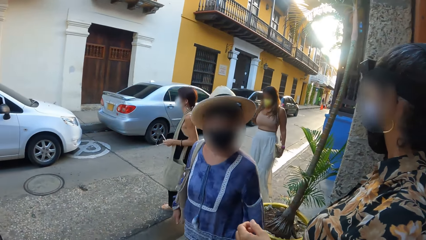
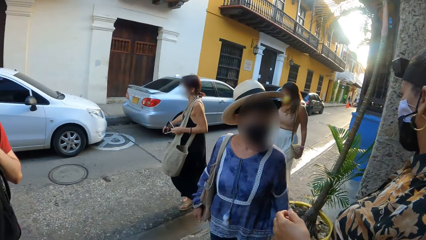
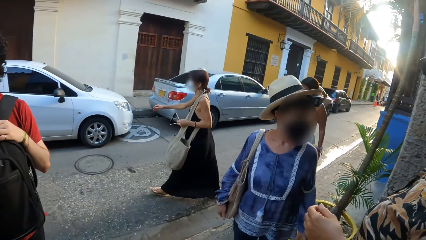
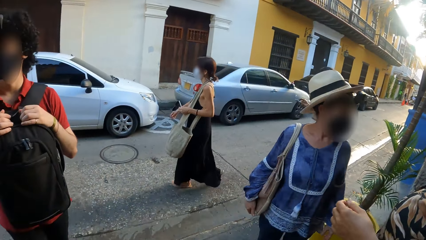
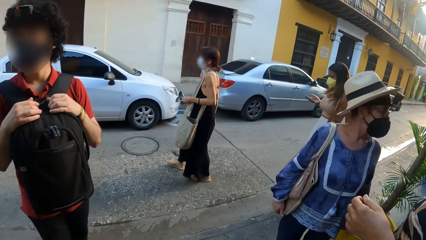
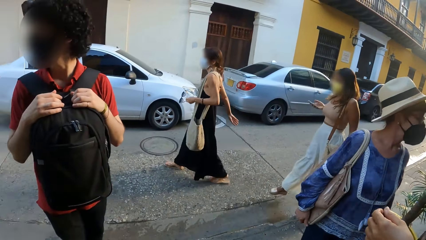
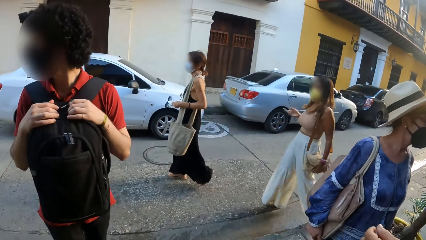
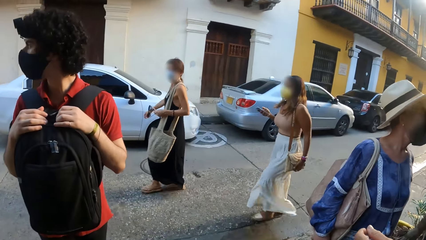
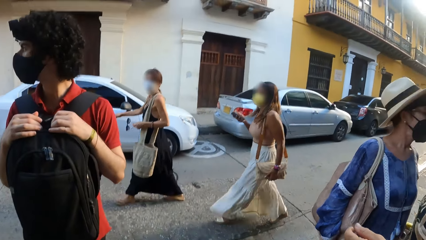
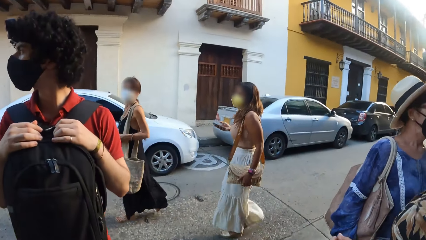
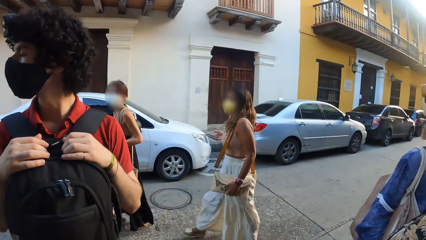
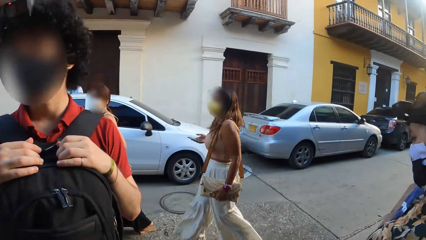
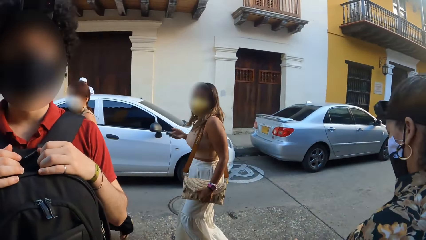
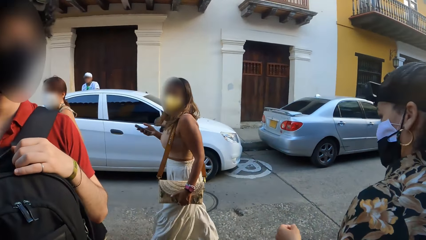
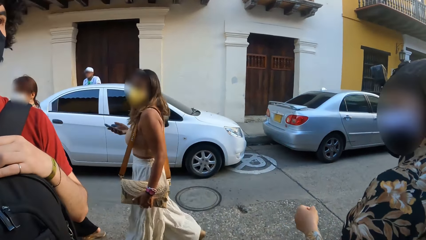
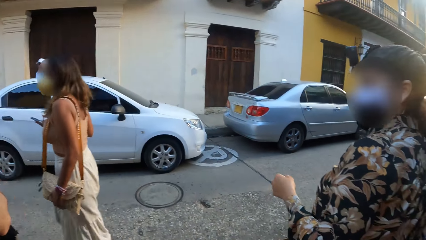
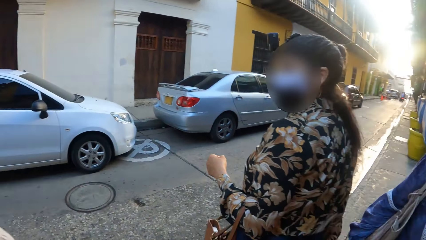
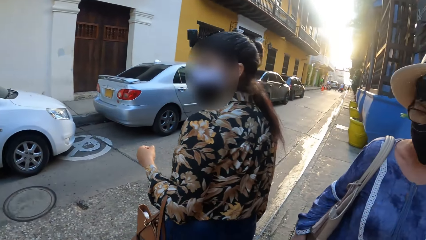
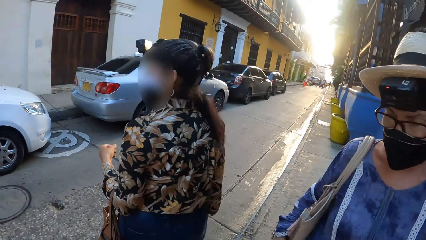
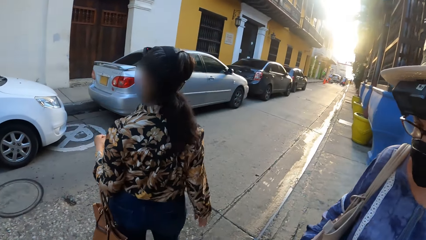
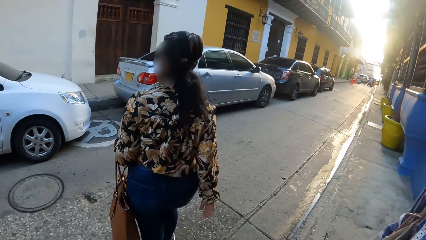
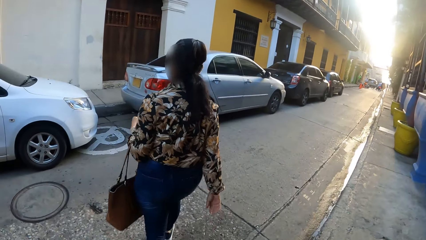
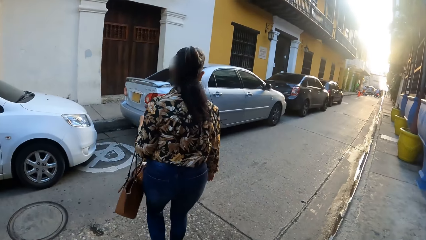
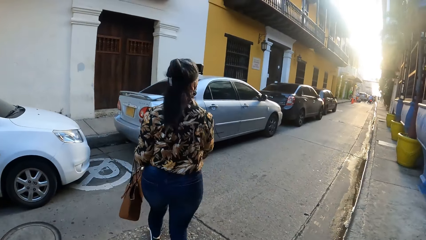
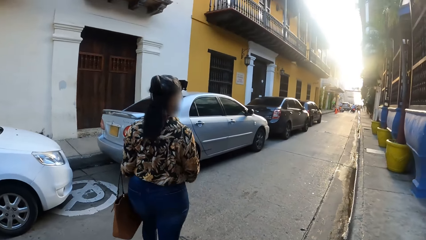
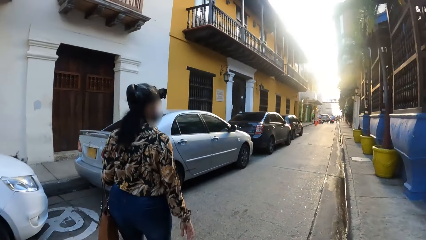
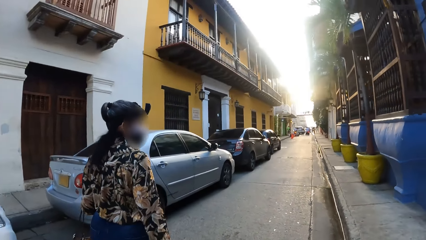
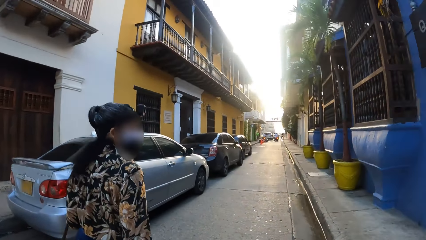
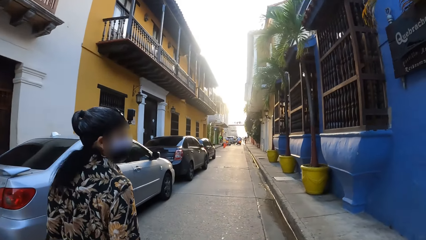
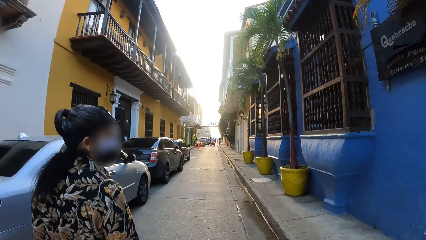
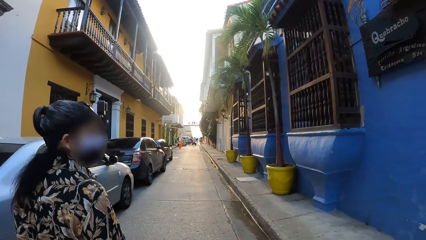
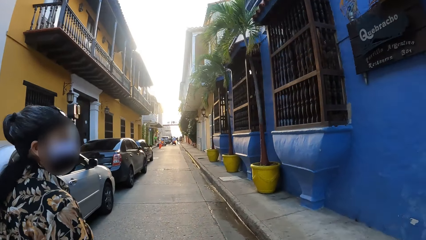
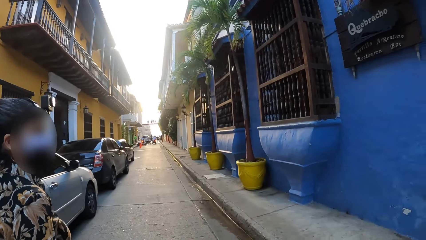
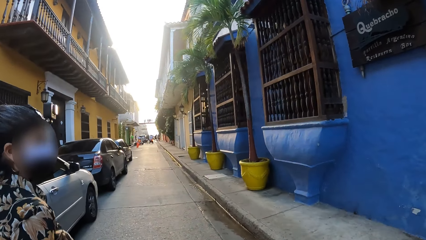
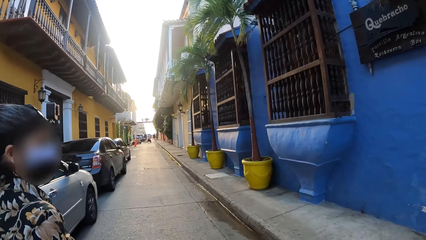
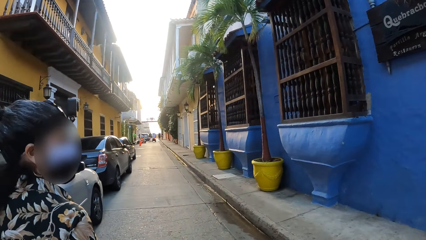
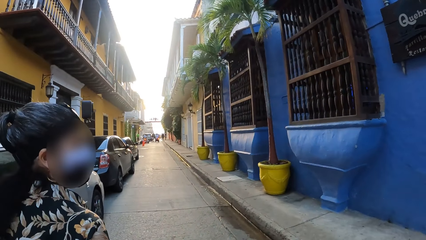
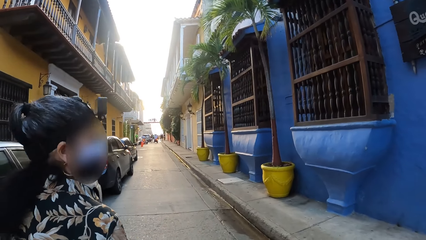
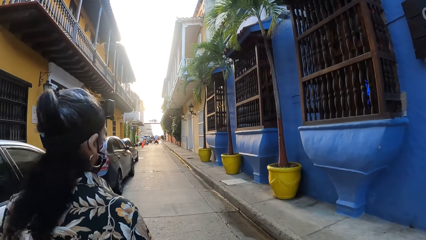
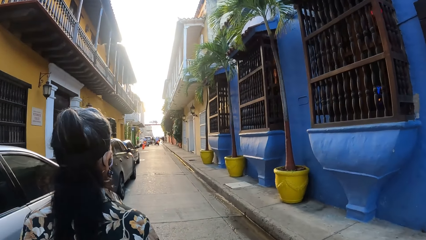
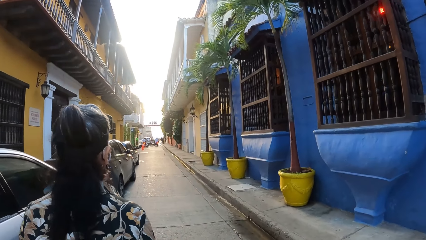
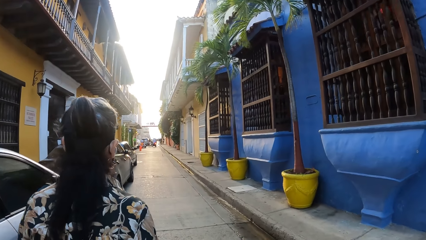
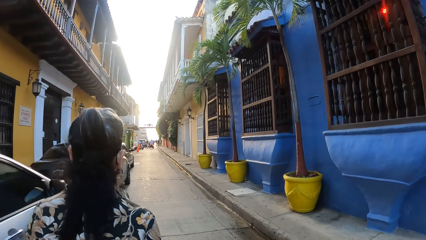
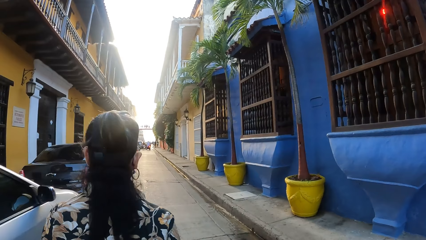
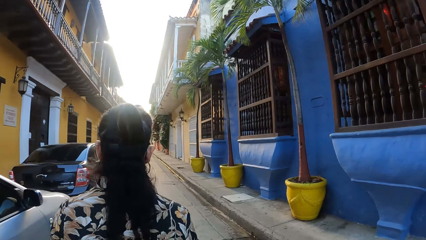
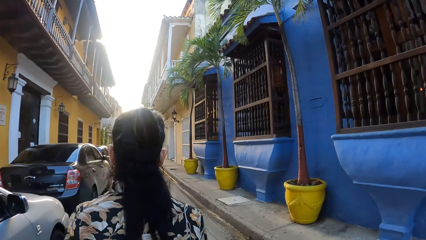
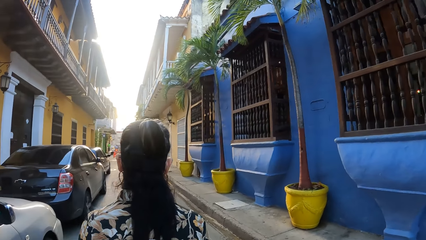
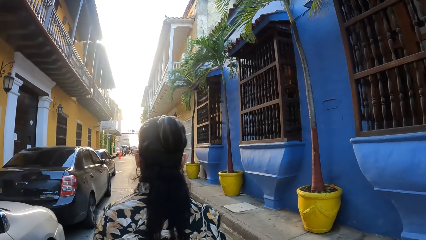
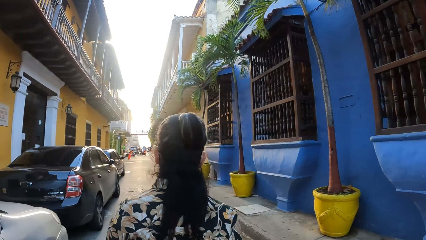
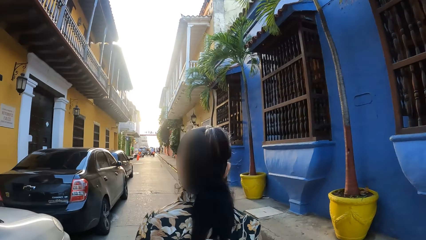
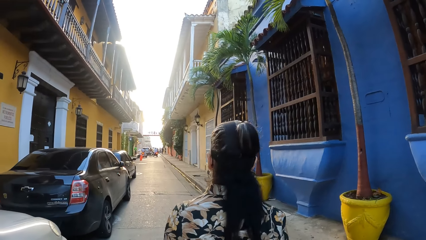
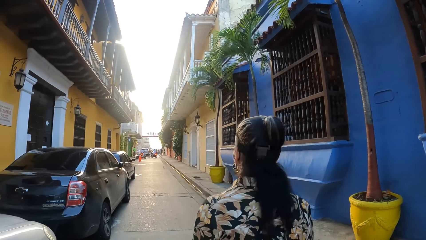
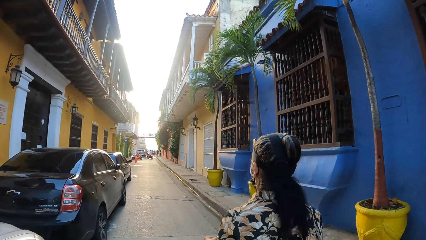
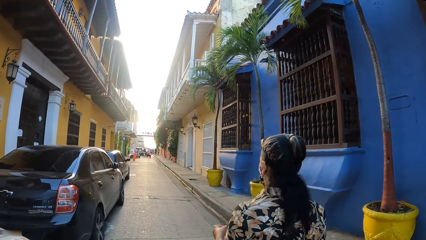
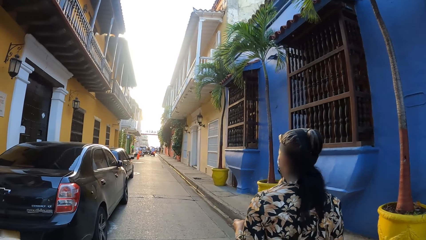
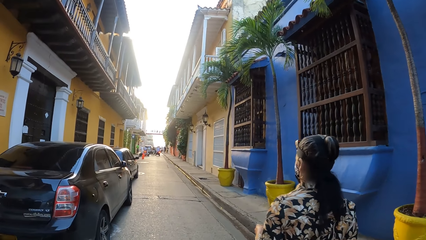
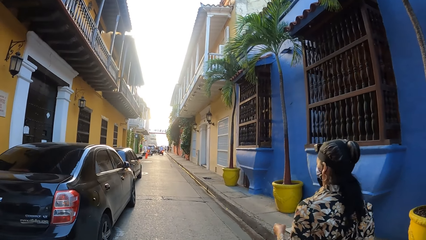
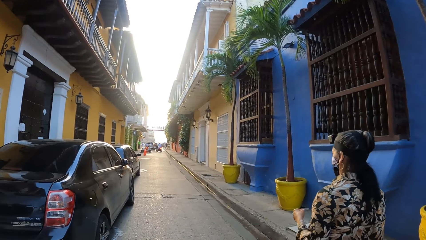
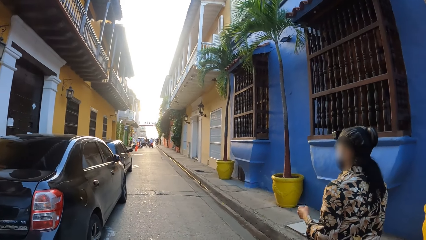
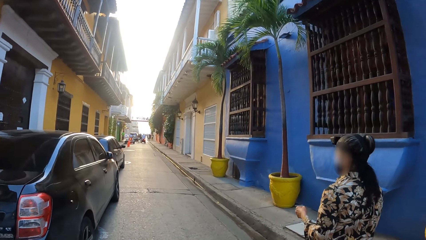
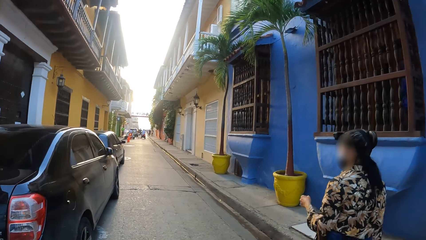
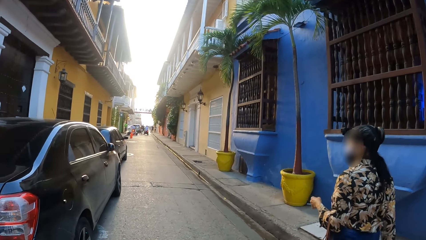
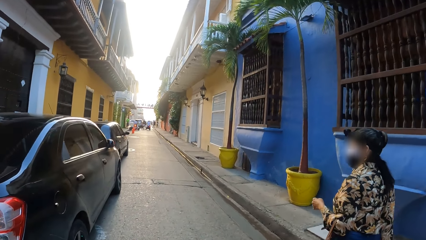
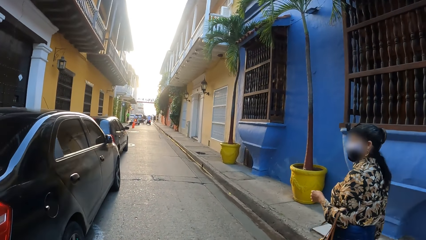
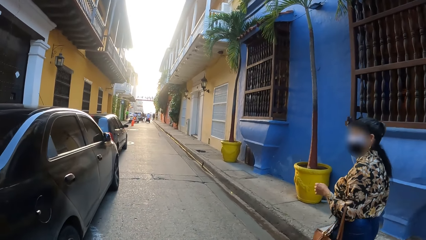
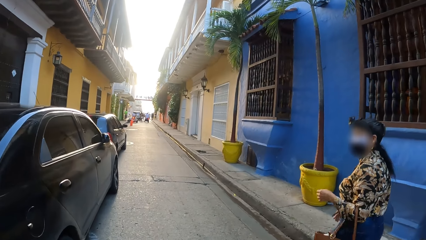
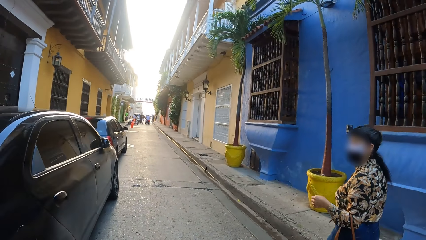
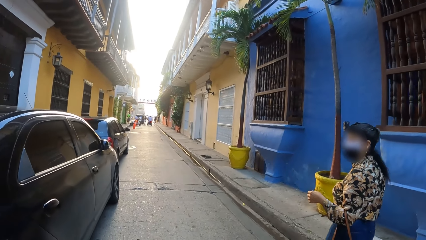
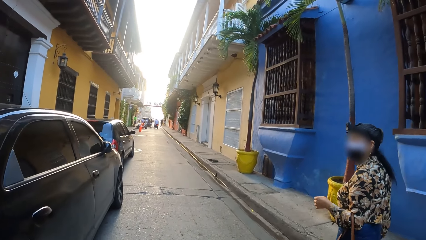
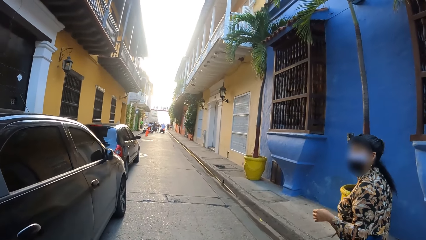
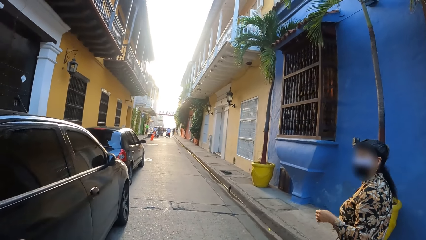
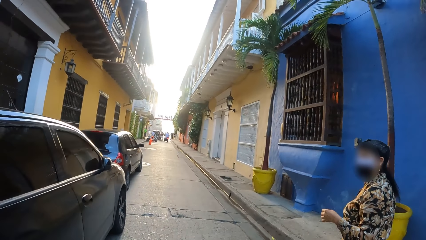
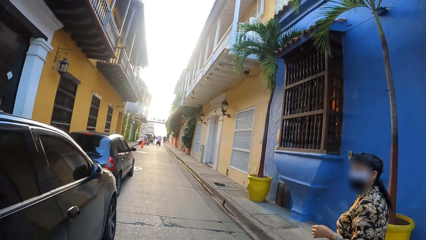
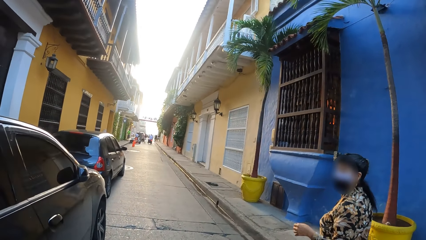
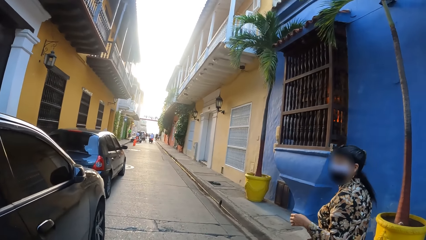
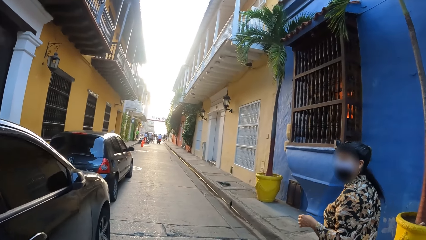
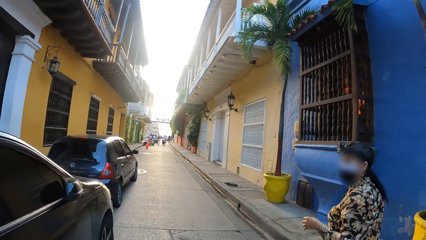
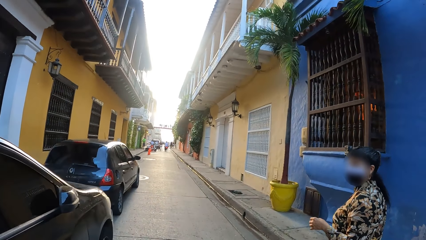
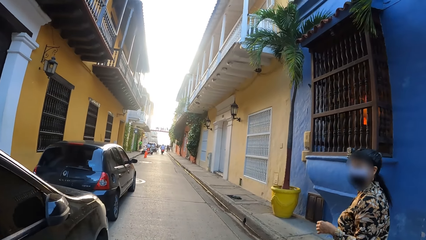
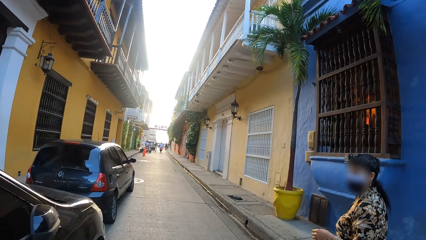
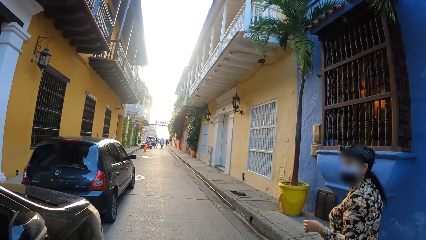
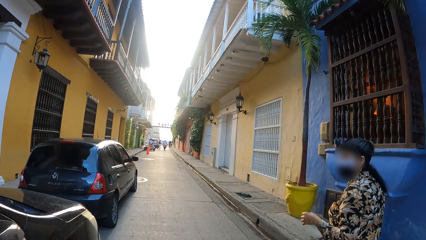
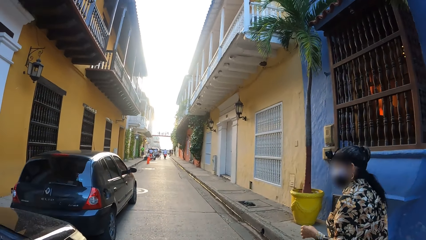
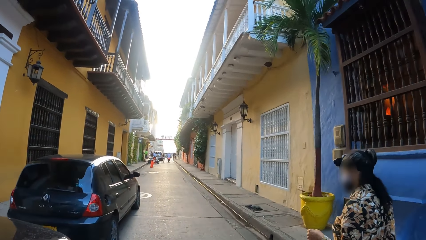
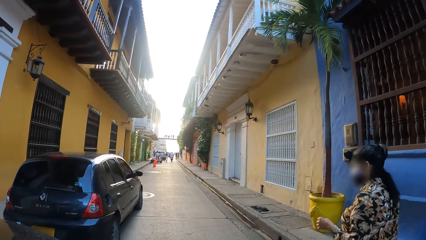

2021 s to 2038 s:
A man holds a bag. The camera wearer looks around. A woman walks around the street. The woman looks around. The camera wearer walks with friends. The woman walks around the street. The camera wearer walks around the street. The woman walks around the street.
